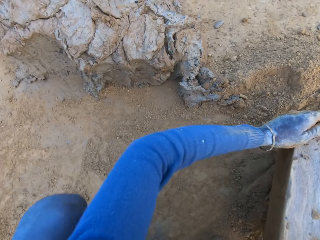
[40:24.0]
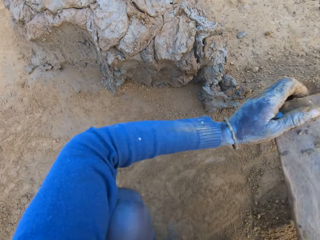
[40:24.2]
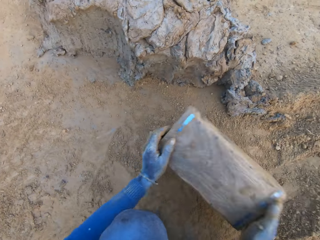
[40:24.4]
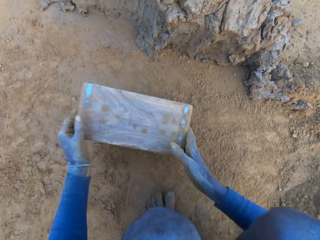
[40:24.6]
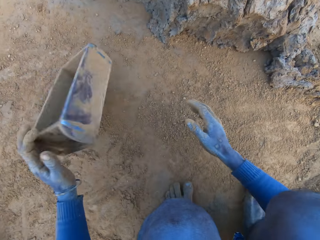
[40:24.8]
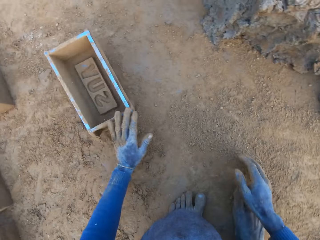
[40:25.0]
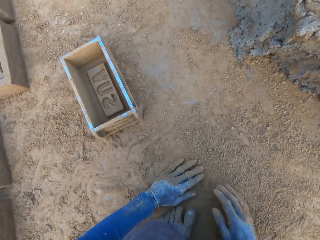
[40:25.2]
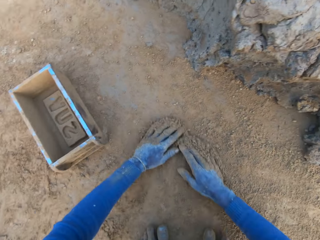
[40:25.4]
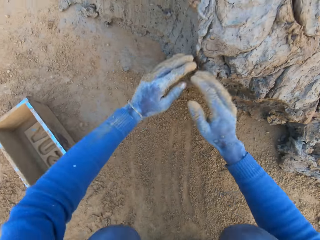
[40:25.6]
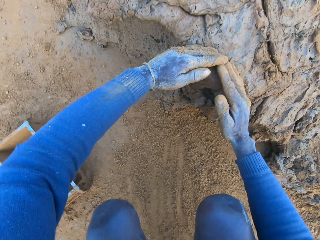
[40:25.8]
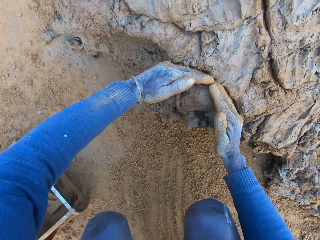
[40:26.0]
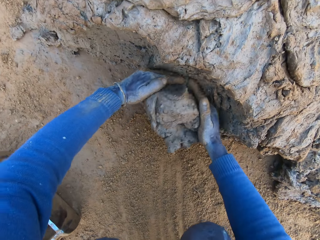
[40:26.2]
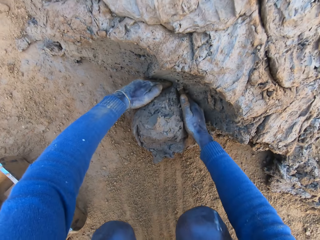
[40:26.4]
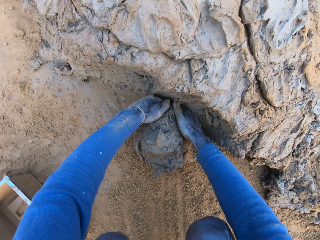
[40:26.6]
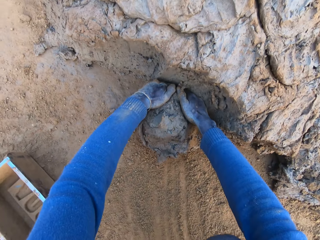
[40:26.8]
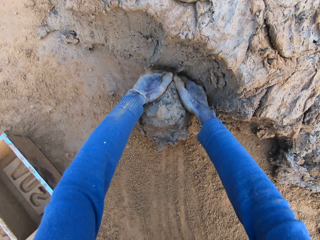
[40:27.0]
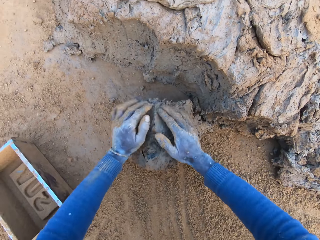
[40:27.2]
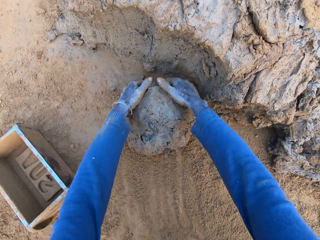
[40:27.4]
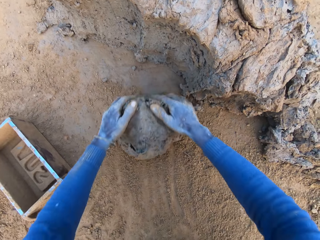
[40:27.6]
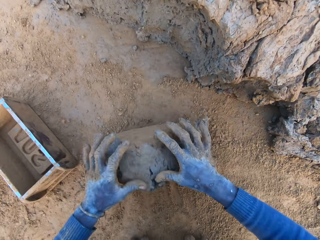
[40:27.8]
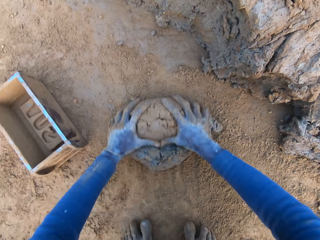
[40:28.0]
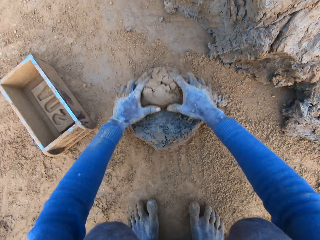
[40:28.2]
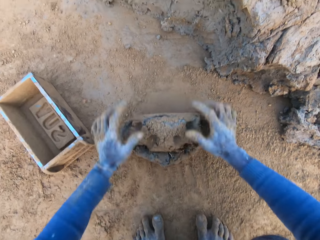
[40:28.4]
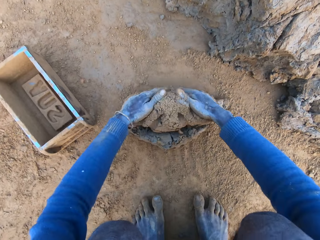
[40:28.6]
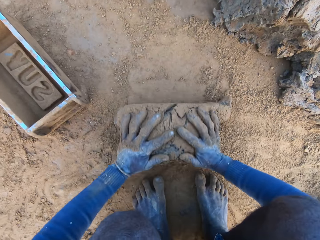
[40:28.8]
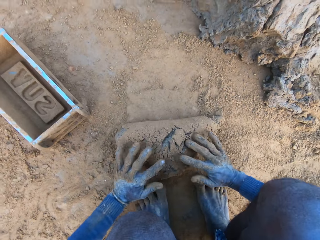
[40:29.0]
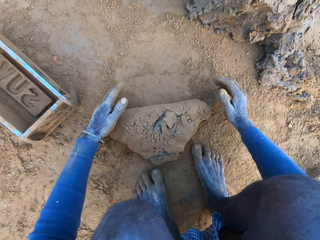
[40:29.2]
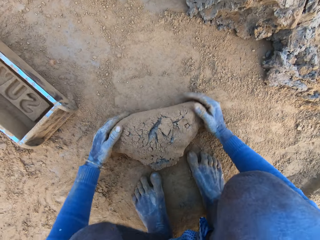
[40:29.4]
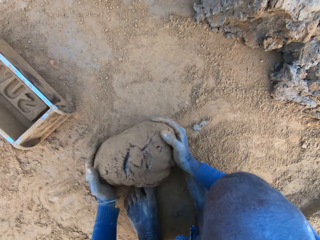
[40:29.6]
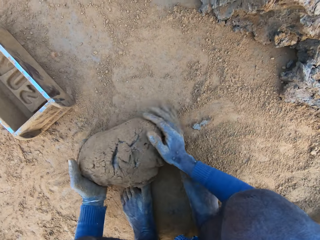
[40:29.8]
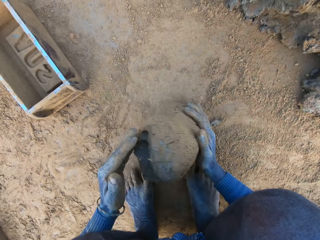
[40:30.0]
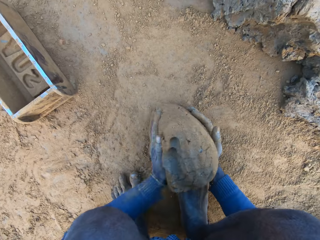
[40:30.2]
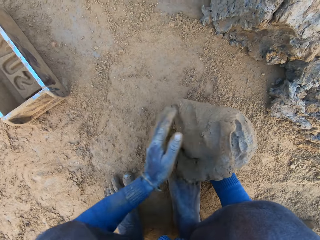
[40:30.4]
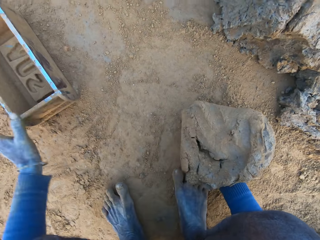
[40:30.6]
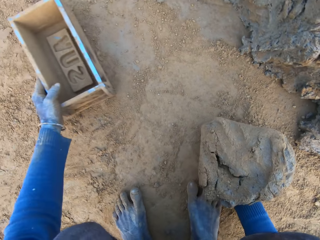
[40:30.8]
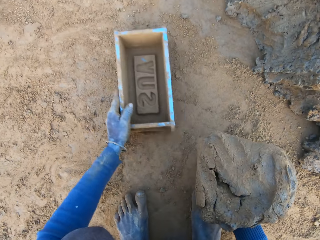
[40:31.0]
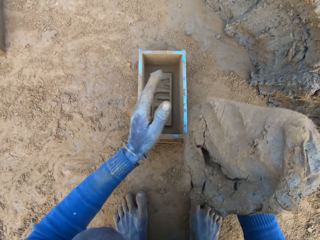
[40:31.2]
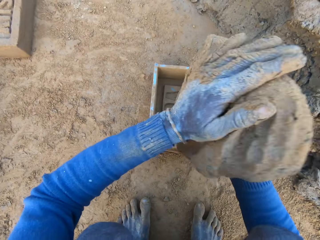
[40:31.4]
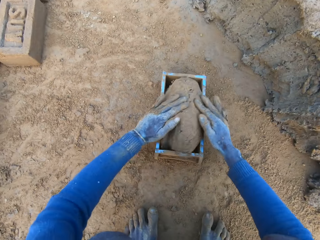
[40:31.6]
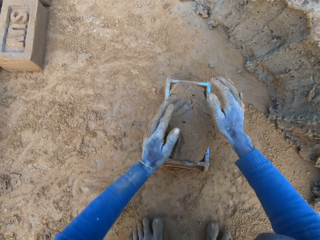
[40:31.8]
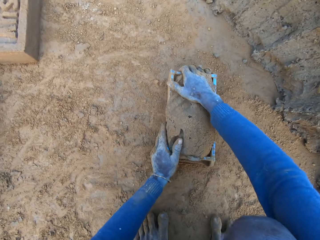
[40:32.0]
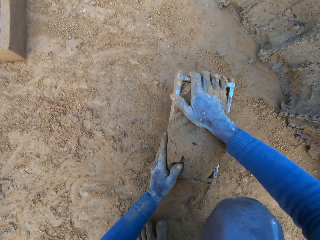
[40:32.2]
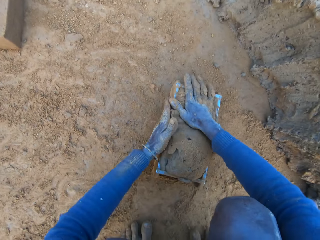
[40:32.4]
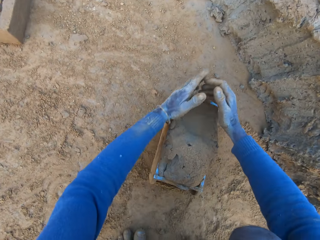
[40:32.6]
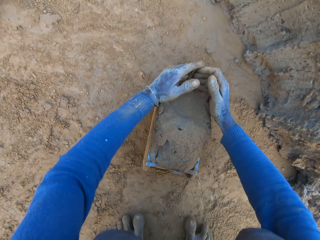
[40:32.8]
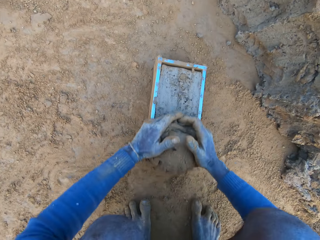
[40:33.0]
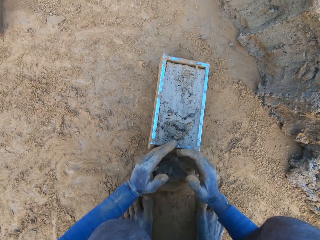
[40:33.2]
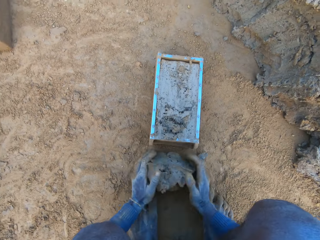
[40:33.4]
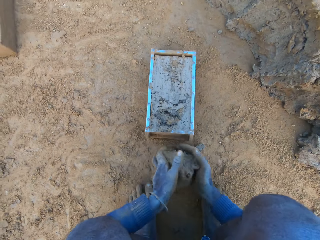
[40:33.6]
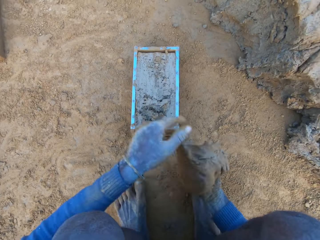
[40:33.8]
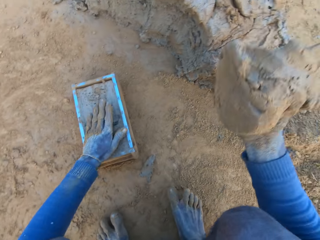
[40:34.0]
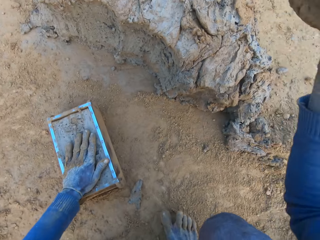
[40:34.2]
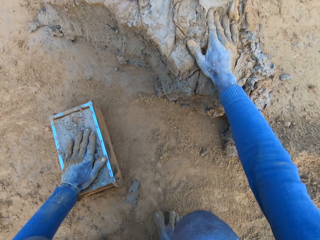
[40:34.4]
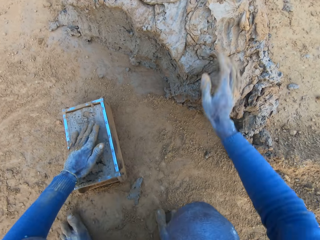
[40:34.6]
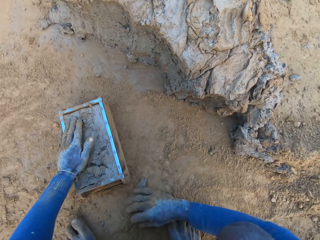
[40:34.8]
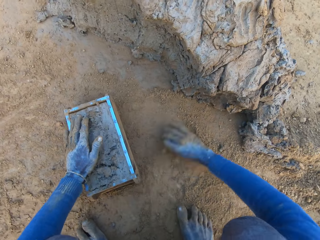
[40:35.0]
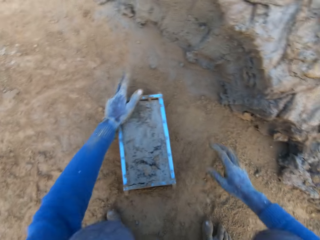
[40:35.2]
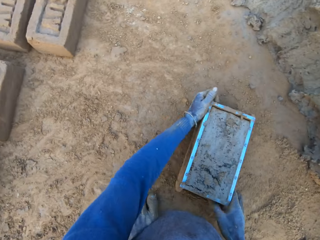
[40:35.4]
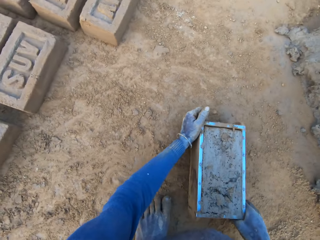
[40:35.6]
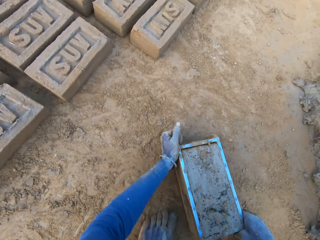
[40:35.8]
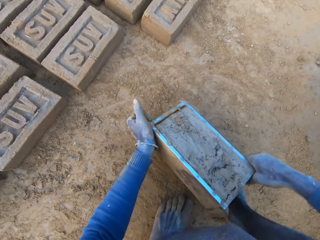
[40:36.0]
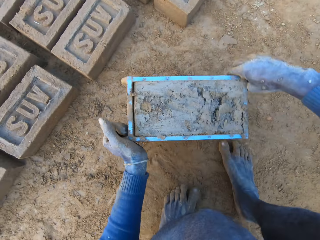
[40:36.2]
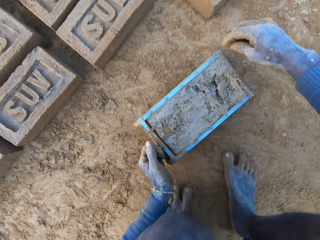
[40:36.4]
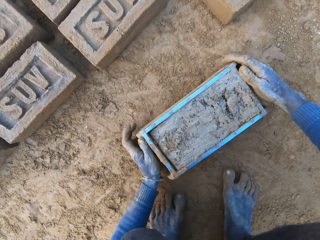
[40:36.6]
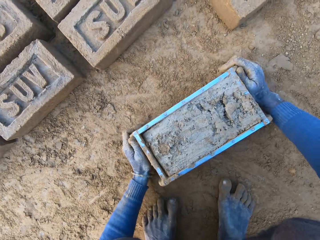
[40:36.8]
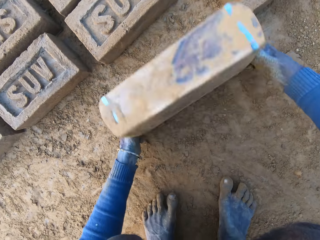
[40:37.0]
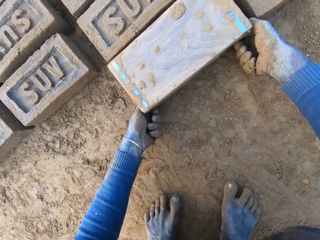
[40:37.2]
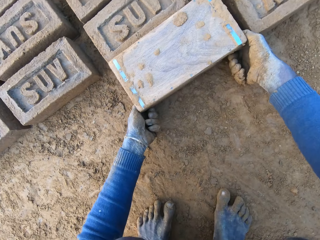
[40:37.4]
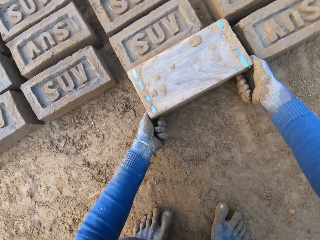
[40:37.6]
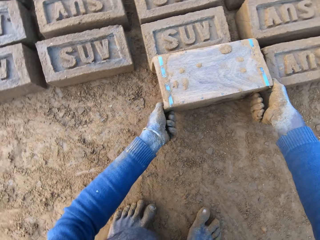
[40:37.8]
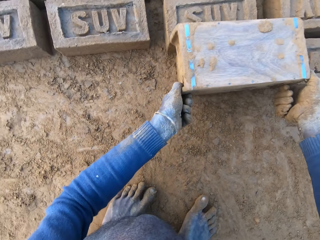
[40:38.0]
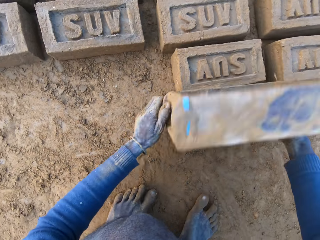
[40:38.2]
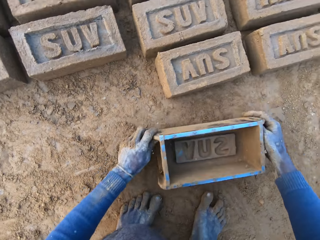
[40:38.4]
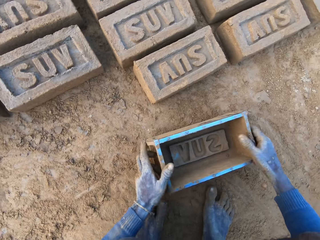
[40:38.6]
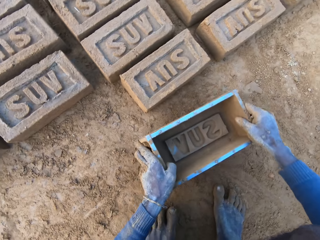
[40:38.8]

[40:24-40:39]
The camera wearer lifts up the container and hits the container on the ground. He drags his hands on the sand. He drops the iron brick mold on the ground. He moves his hands towards the clay. He cuts a portion of the concrete from a heap of concrete with his hands. He rolls the clay on the sand. He mixes the concrete with his hands. He moves his hand forward. He shifts the iron brick mold towards him on the ground with his left hand. He lifts up the clay, raises his hand and holds the clay with both his hands. He drops the concrete in the iron brick mold on the ground. He holds the container with both his hands and adjusts the container. He cuts the excess clay with his hands. He removes the excess concrete from the iron brick mold. He picks up the clay. He drops the excess concrete on the heap of concrete on the ground. He drags his hands on the sand and moves towards the clay. He drops the excess concrete on the heap again. He hits the container on the ground. He drops the iron brick mold on the ground beside other bricks. He turns the iron brick mold on the ground. He lifts up the container and hits the container on the ground.

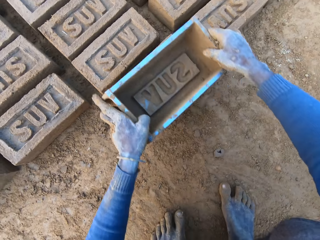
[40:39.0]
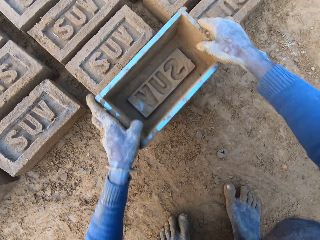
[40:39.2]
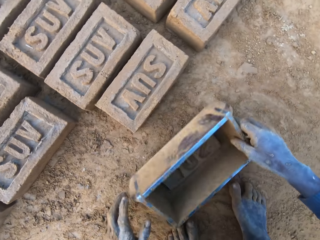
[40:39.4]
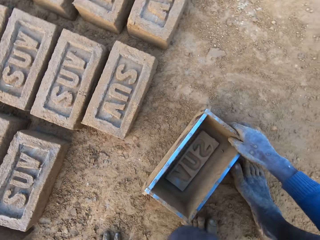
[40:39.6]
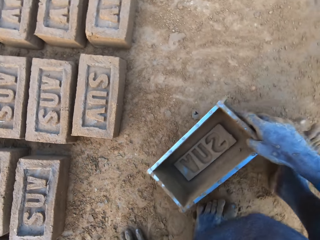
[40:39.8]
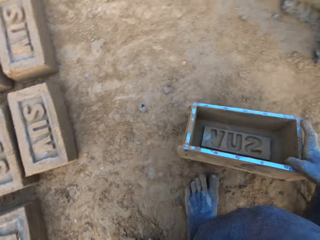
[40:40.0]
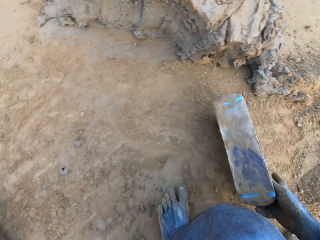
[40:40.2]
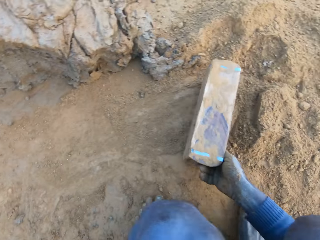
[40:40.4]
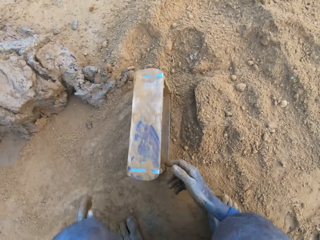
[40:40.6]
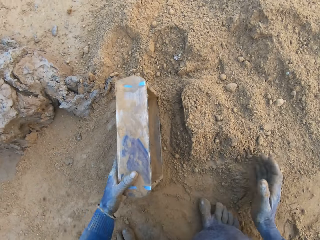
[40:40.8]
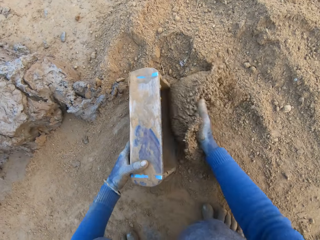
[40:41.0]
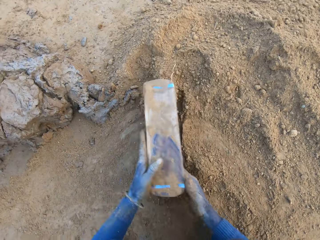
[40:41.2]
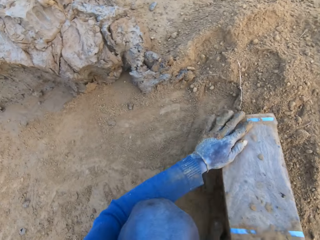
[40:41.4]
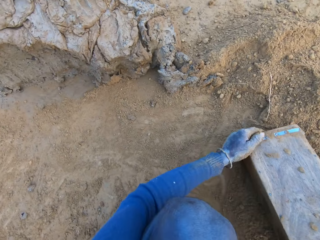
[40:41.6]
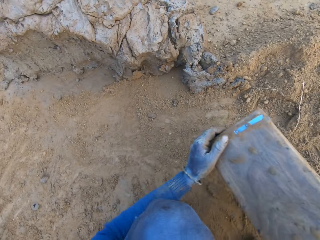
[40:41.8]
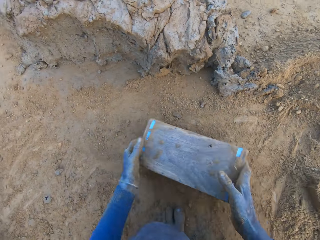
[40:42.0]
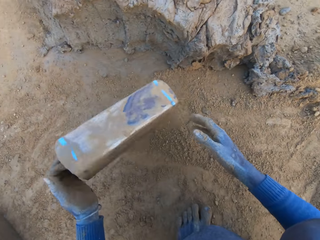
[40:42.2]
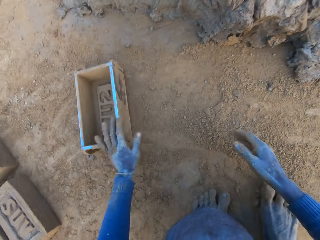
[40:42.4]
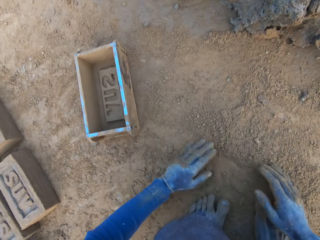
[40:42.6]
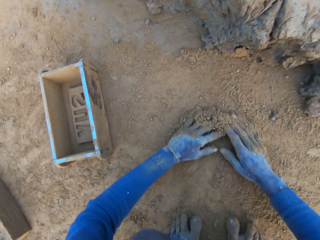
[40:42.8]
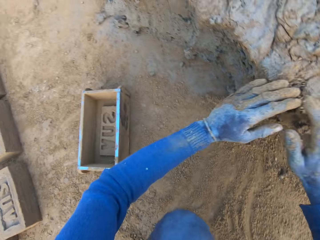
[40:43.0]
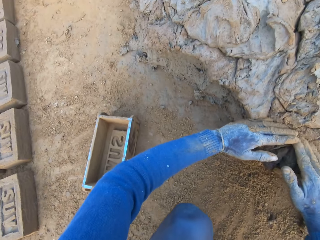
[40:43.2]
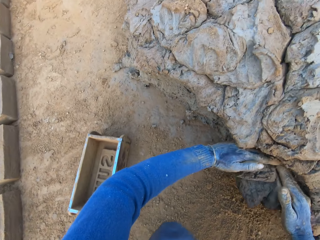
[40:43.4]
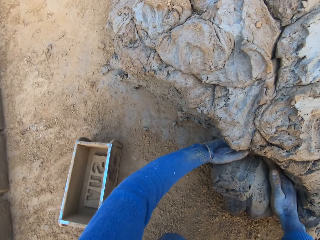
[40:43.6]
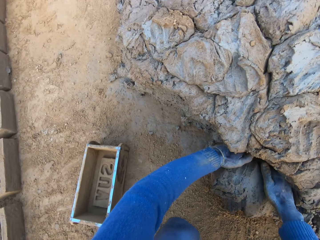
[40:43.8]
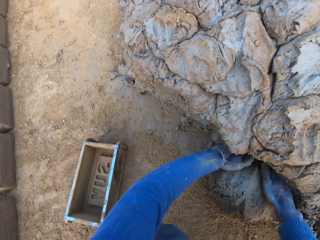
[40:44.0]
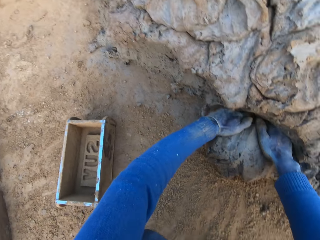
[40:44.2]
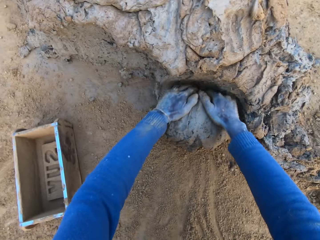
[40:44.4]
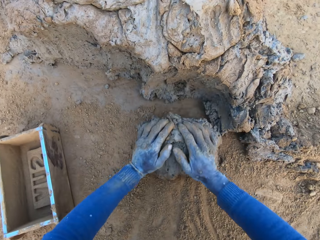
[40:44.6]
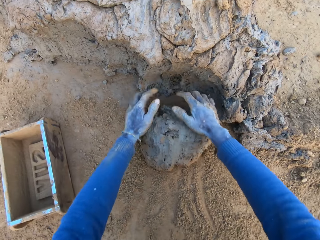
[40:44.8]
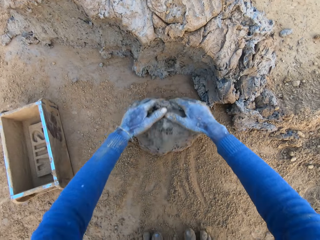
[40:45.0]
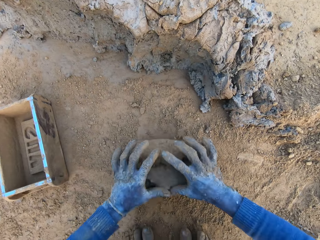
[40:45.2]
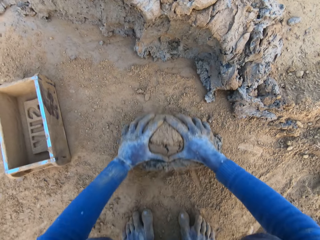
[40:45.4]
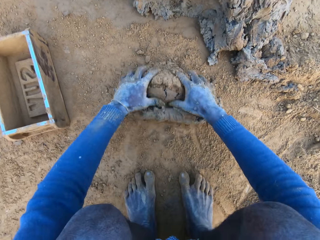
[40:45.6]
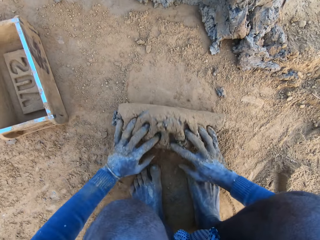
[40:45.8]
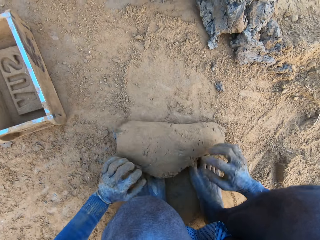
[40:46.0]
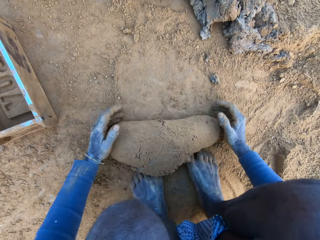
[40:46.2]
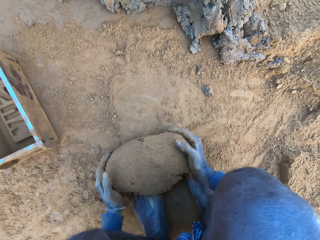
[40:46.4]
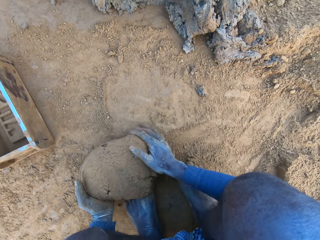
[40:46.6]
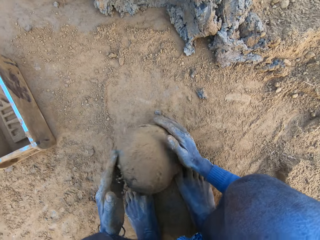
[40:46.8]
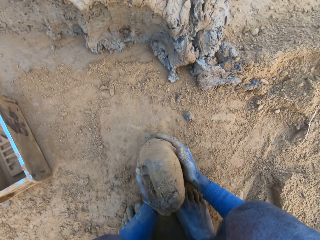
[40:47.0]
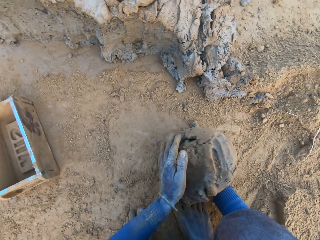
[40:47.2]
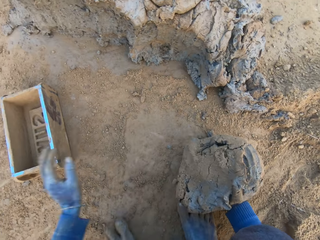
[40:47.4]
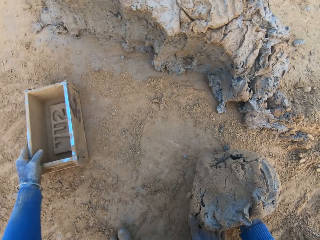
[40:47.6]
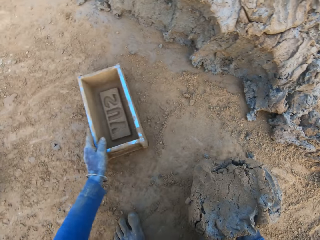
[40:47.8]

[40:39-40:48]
The camera wearer drops the iron brick mold or container on the ground. He picks up the container, presses on the brick with the container, and hits the iron brick mold on the brick. He drops the iron brick mold on the ground. He moves towards the clay or concrete. He fetches sand with the container and his hand. He pours the sand from the ground into the iron brick mold with his right hand. He turns the container. He removes the sand from the iron brick mold. He lifts up the container and hits the container on the ground. He drops the iron brick mold on the ground. He drags his hands on the sand and moves his hands towards the clay. He cuts a portion of the concrete from a heap of concrete with his hands. He rolls the clay on the sand. He mixes the concrete with his hands. He moves his hand forward.
